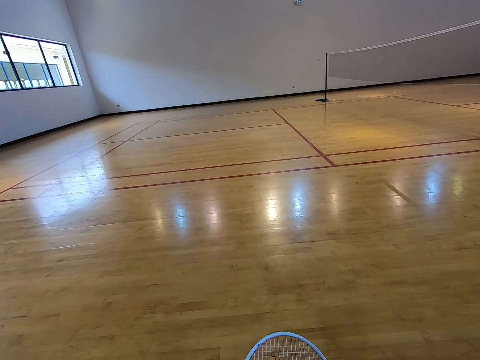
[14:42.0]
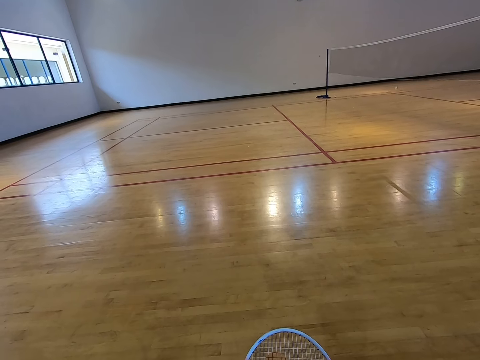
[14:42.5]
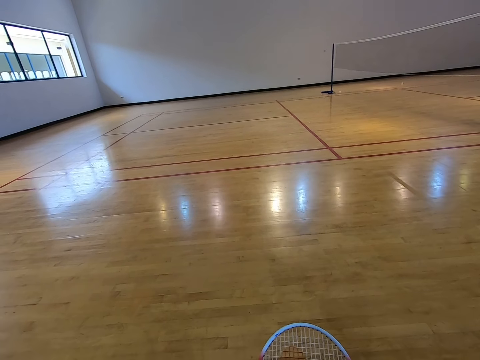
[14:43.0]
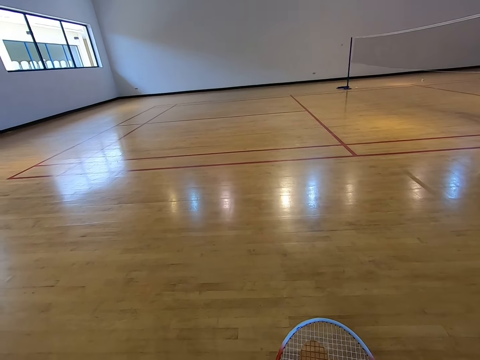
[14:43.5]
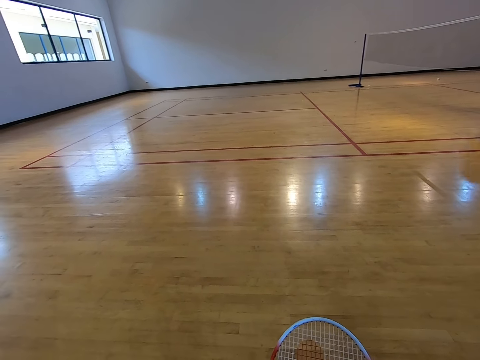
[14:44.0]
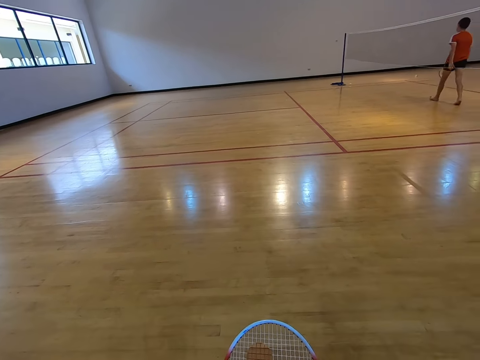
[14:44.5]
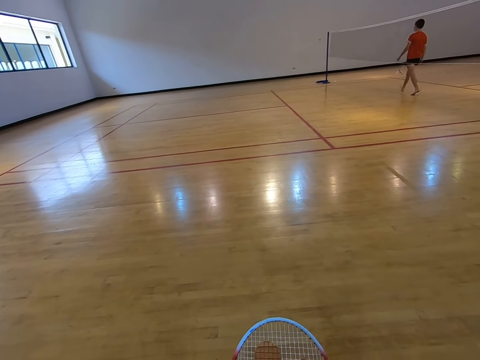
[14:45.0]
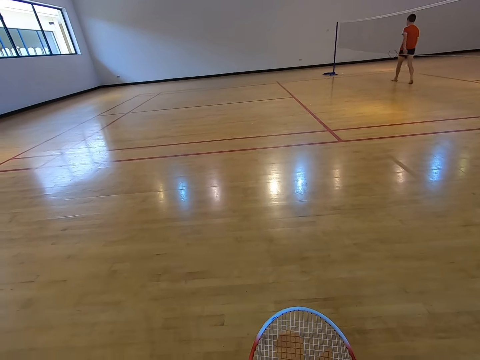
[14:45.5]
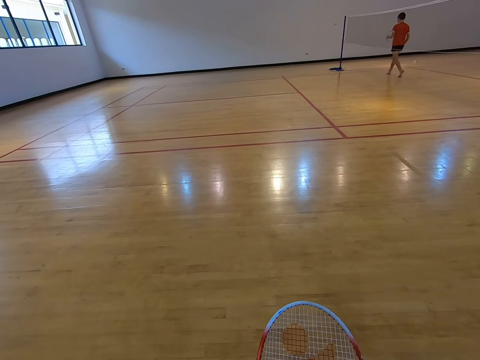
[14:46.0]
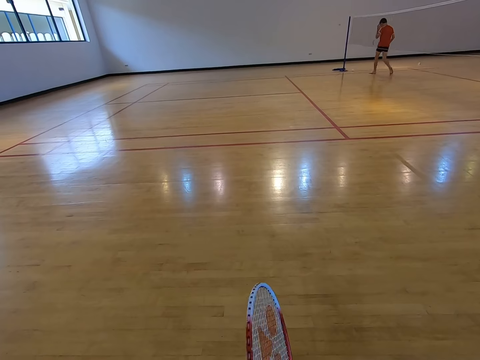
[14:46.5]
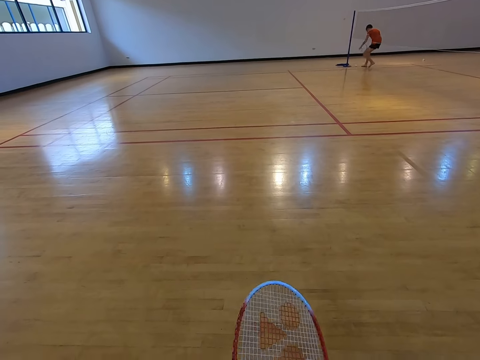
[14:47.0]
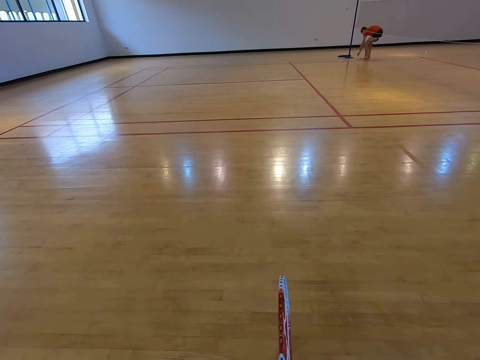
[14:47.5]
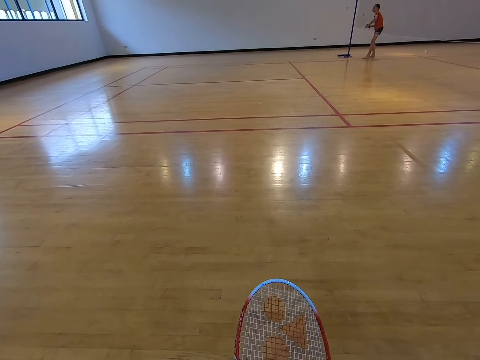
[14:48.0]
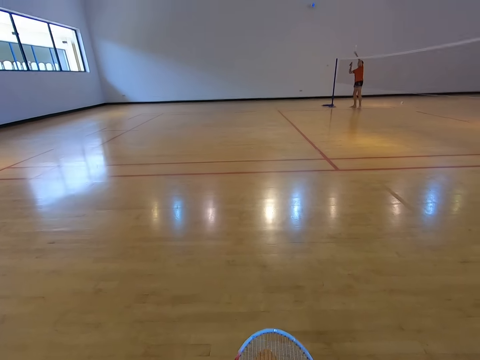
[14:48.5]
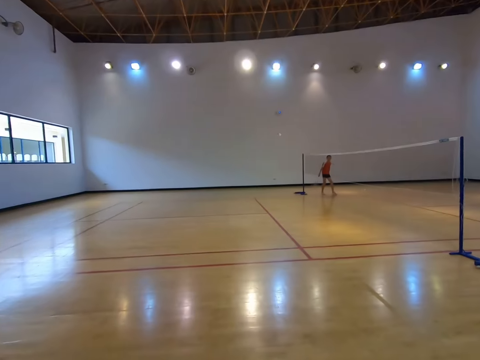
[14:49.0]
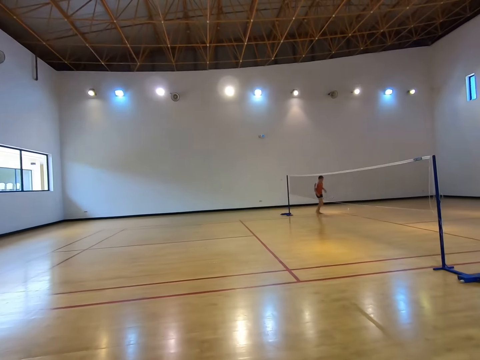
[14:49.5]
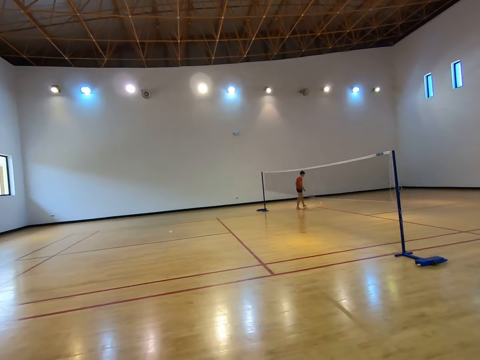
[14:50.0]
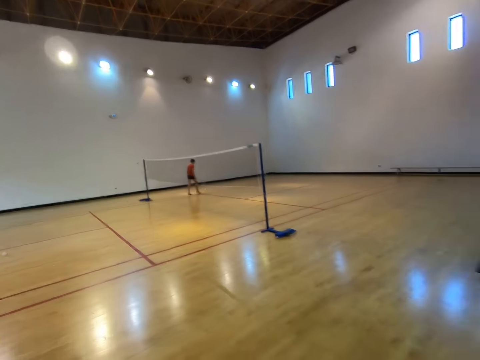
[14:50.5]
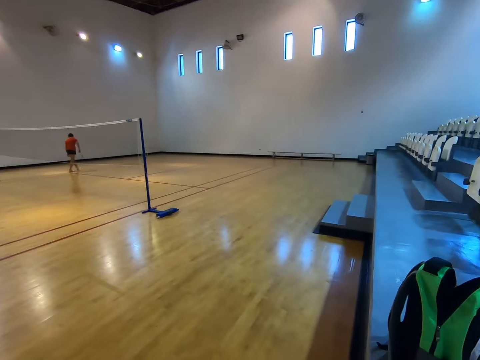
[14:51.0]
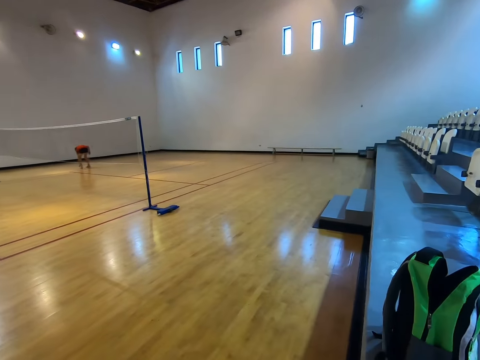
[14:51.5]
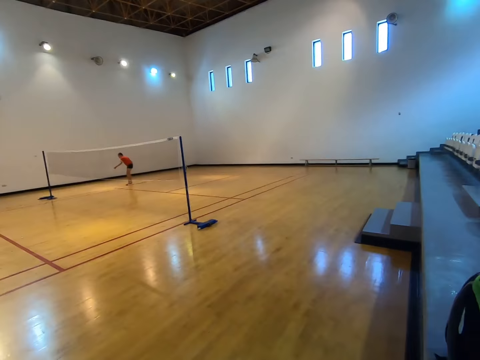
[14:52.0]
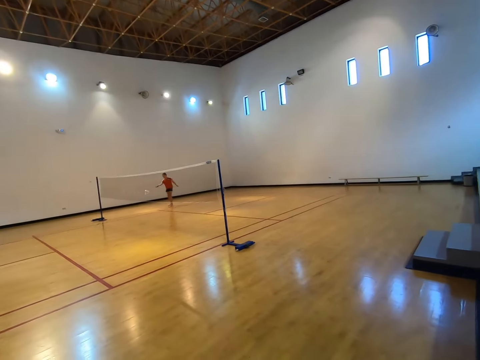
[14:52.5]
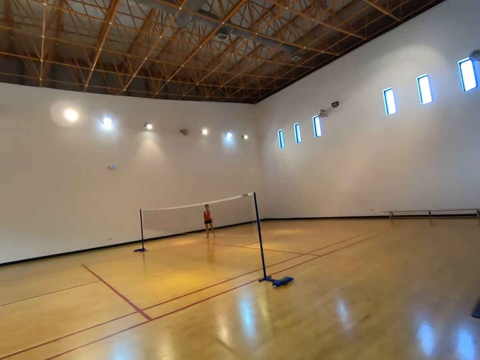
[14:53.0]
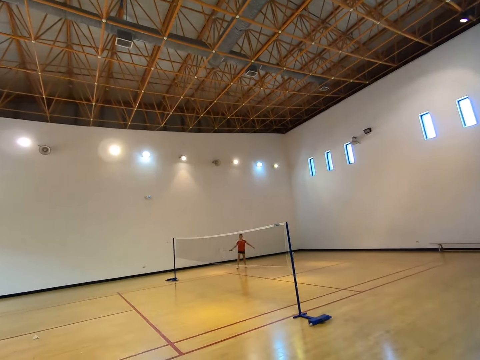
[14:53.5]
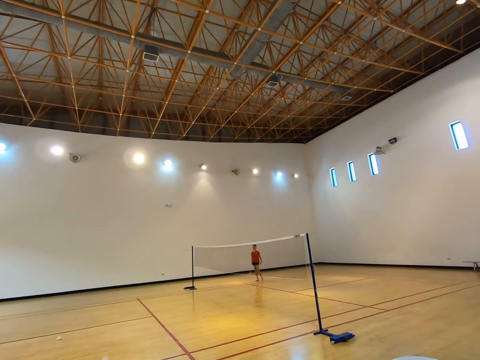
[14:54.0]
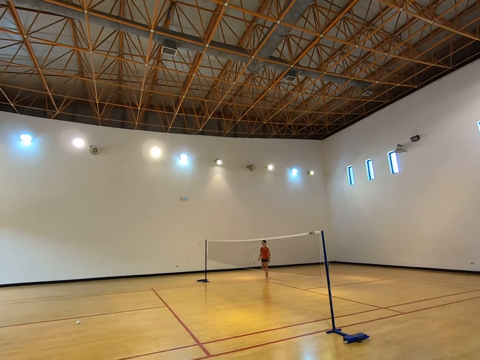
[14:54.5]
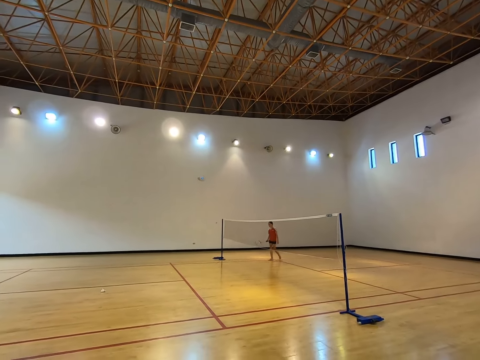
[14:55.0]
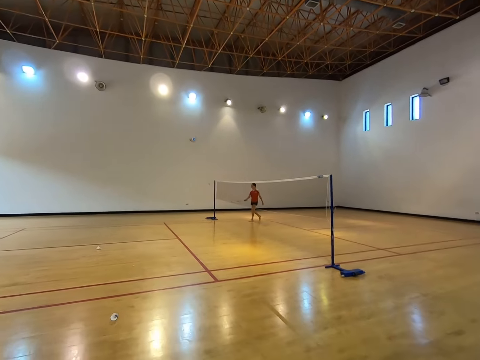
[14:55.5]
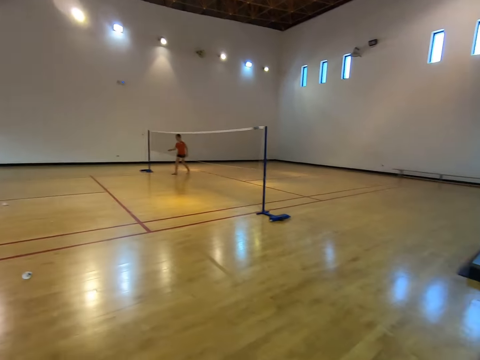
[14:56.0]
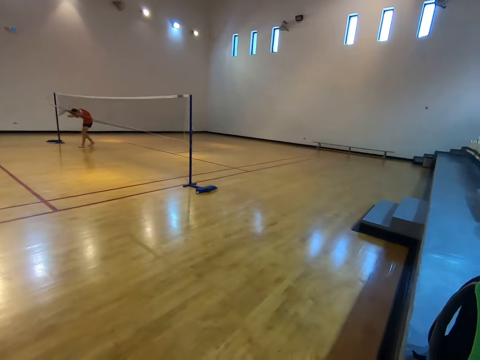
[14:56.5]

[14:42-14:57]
A boy walks towards the shuttlecock, bends towards the floor, picks up the shuttlecock on the floor, and stands up. The boy hits the shuttlecock with the racket. The boy walks towards the shuttlecock, bends towards the floor, picks up the shuttlecock, and stands up. The boy hits the shuttlecock with the racket. The boy walks to the other side of the net.

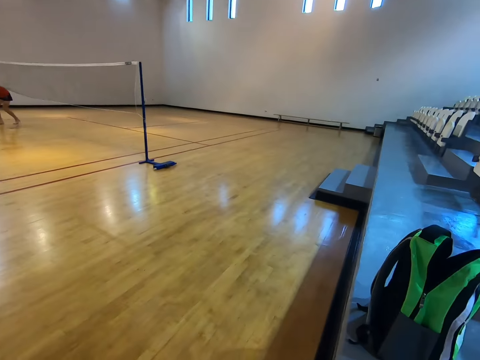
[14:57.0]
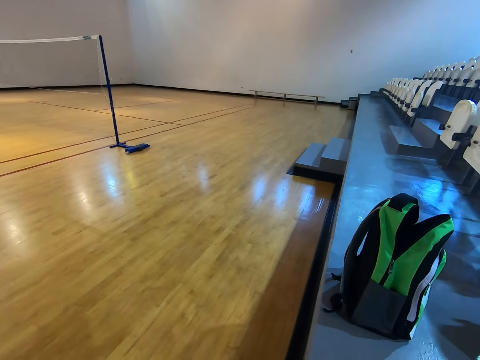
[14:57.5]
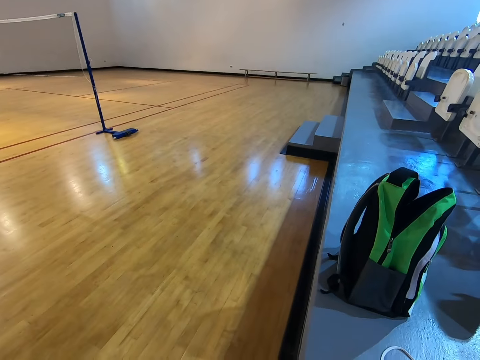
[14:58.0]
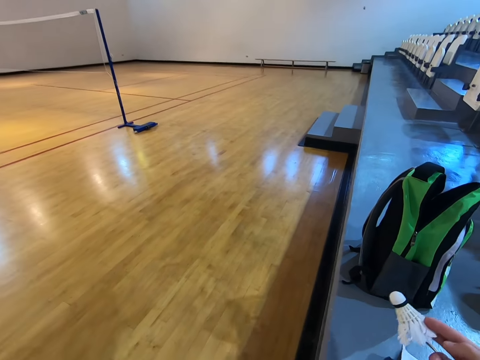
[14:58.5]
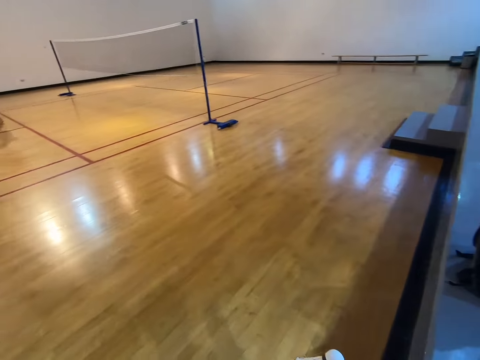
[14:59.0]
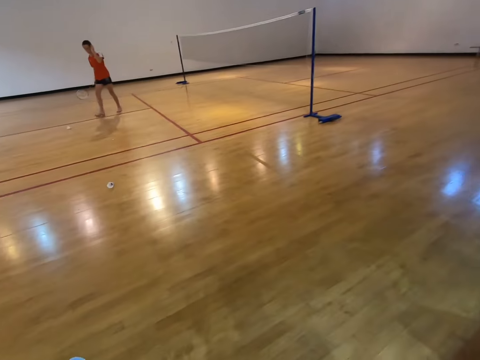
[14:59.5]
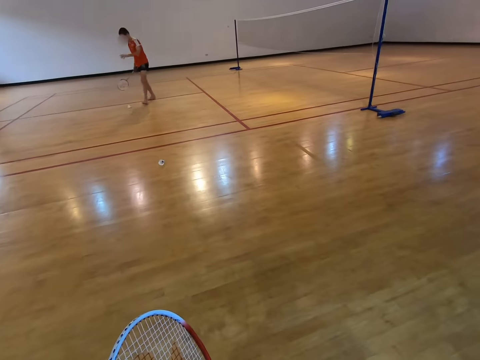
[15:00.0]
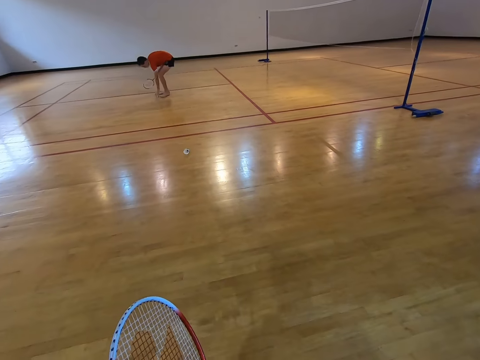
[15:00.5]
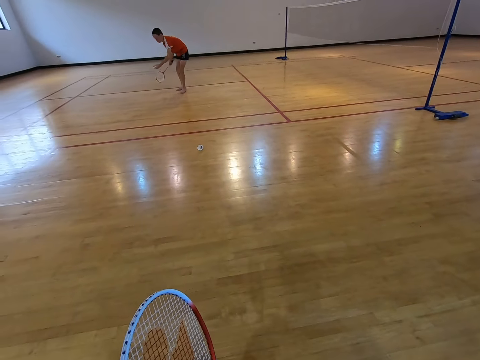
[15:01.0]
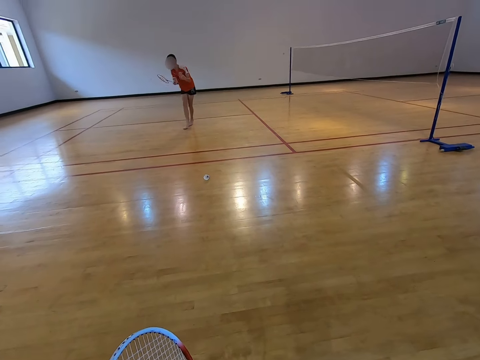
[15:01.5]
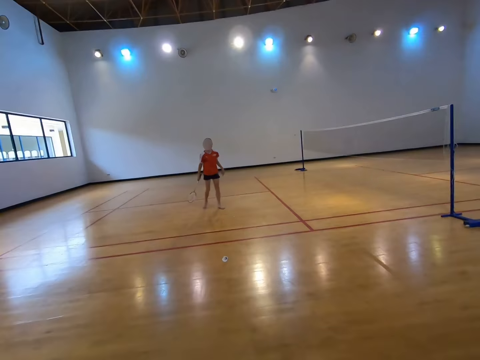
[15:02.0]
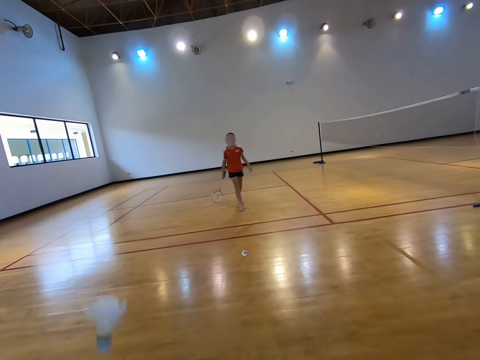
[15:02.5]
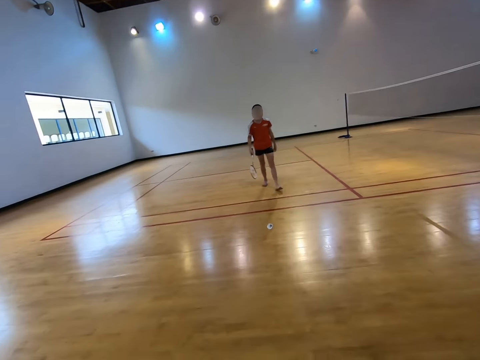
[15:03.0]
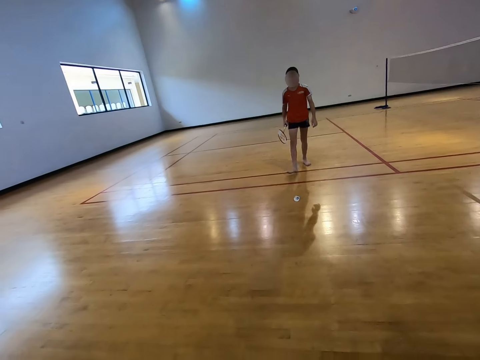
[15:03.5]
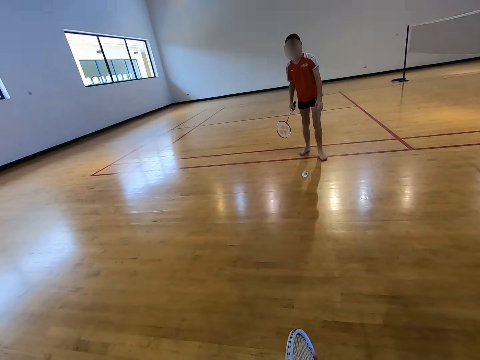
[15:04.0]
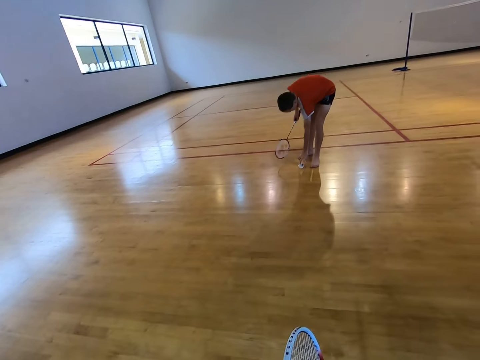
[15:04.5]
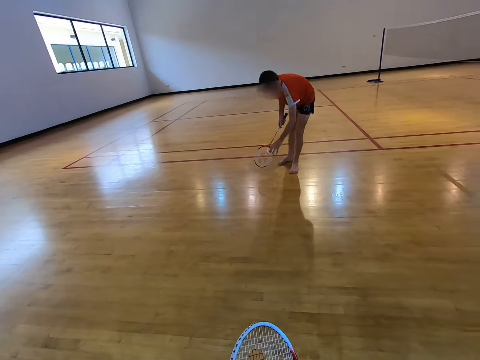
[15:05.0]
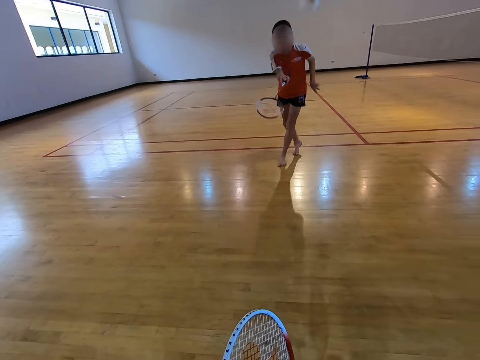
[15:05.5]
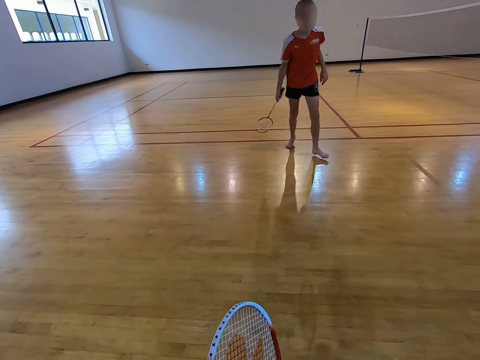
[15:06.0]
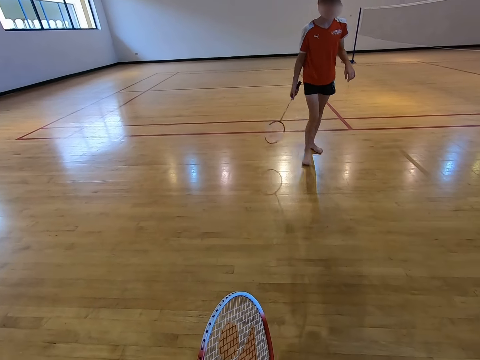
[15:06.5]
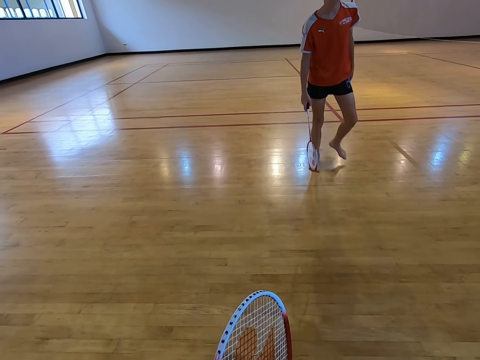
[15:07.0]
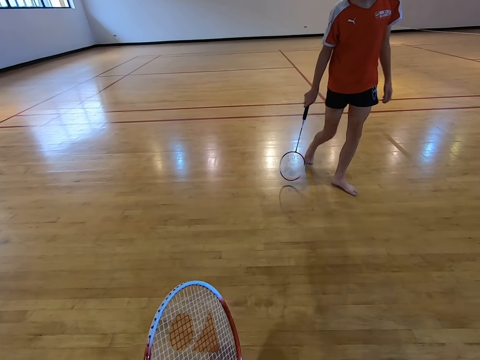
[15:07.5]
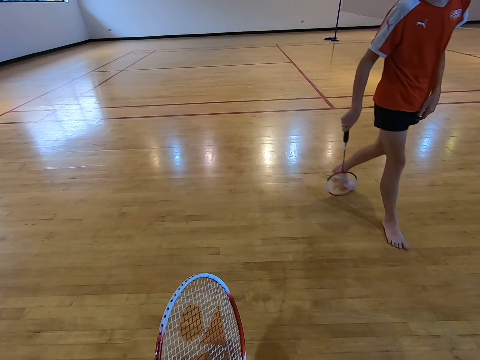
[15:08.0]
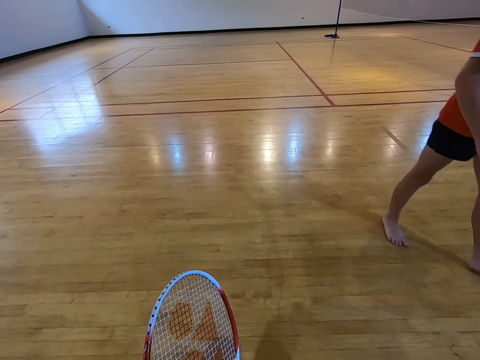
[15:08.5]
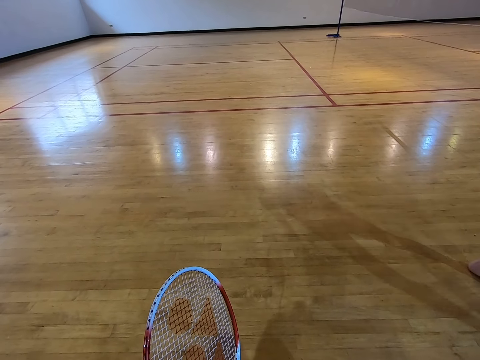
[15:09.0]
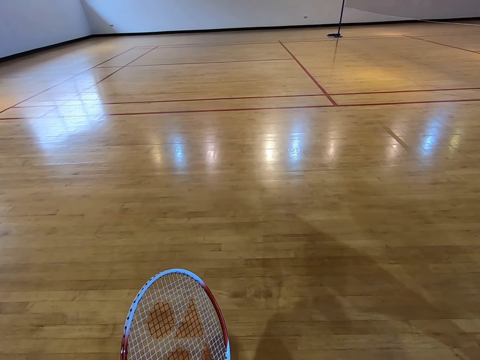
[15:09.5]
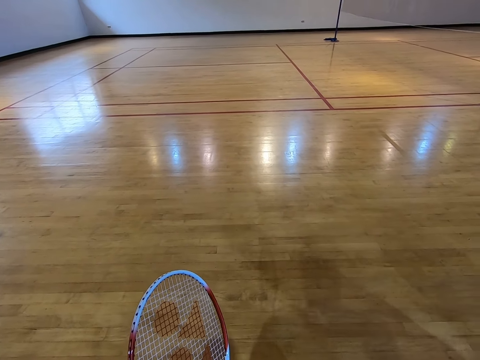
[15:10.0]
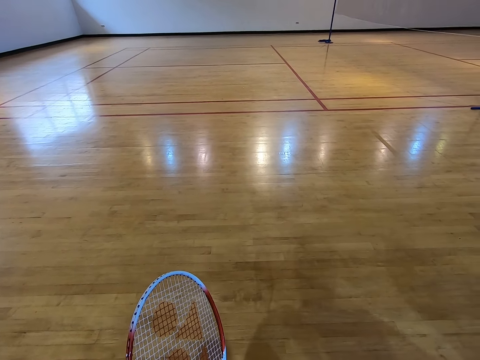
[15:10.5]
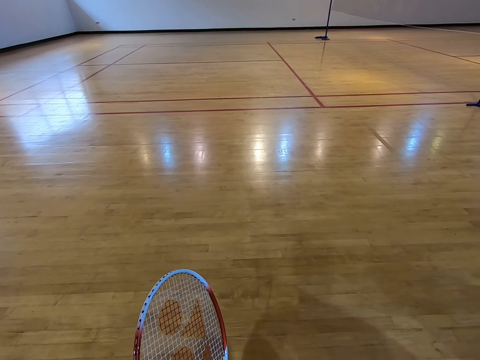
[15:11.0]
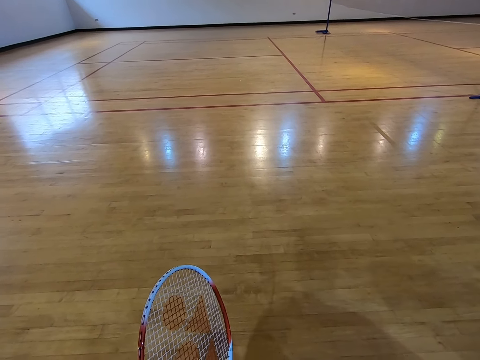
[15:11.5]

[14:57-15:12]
The camera wearer moves the shuttlecock towards the racket. They pick up the shuttlecock. A boy bends towards the floor, picks up the shuttlecock on the floor, and stands up. The boy hits the shuttlecock with the racket. The boy walks towards the shuttlecock, bends towards the floor, picks up the shuttlecock on the floor, and stands up. The boy hits the shuttlecock with the racket. The boy walks towards the camera wearer. The camera wearer stares at the court.
